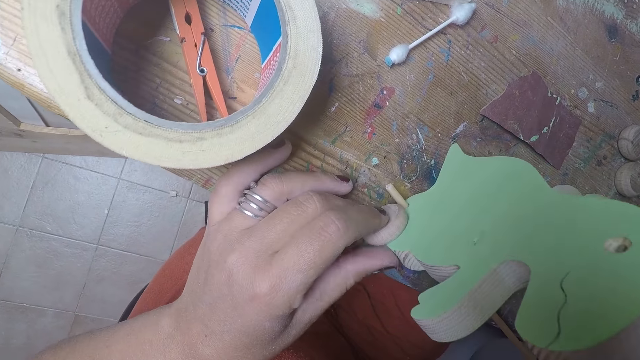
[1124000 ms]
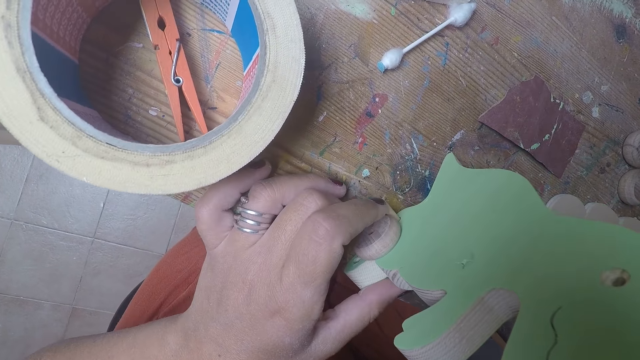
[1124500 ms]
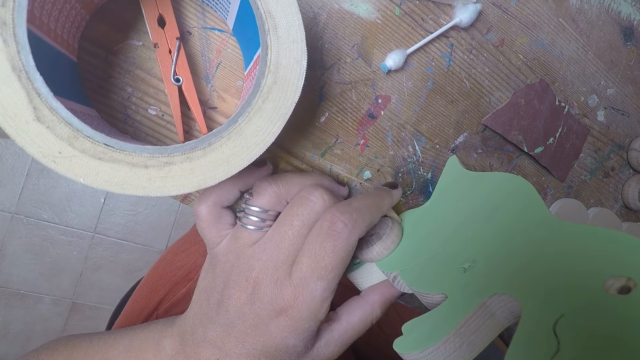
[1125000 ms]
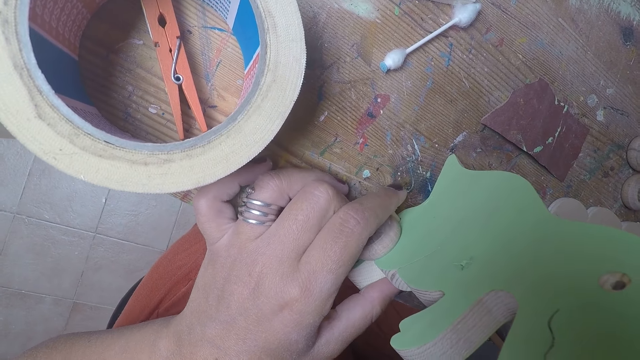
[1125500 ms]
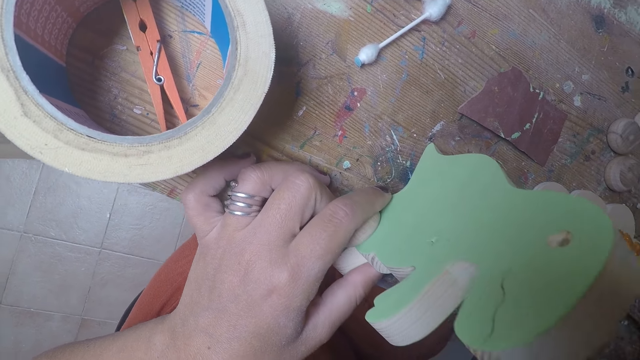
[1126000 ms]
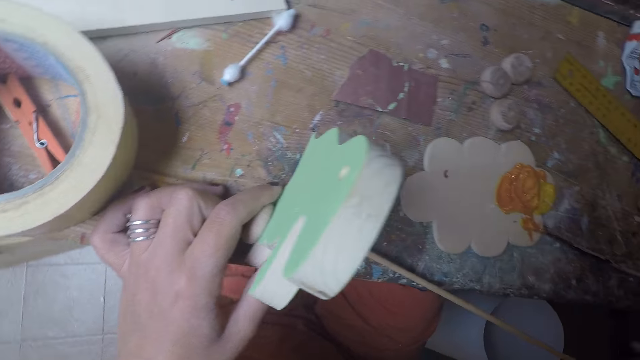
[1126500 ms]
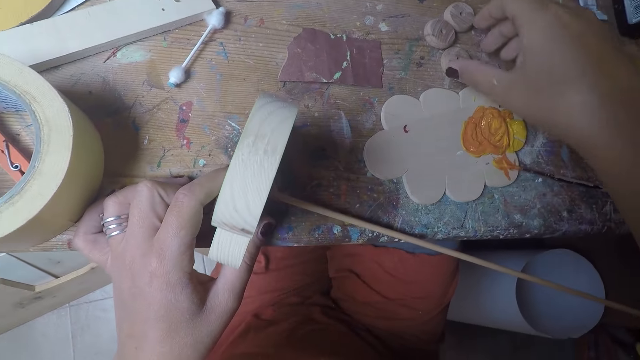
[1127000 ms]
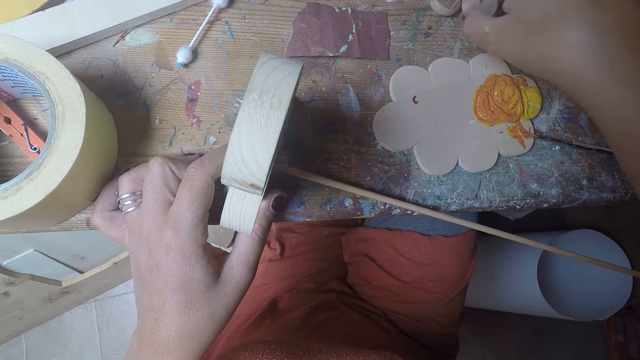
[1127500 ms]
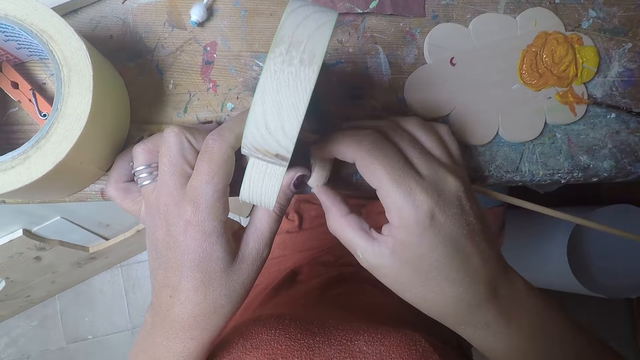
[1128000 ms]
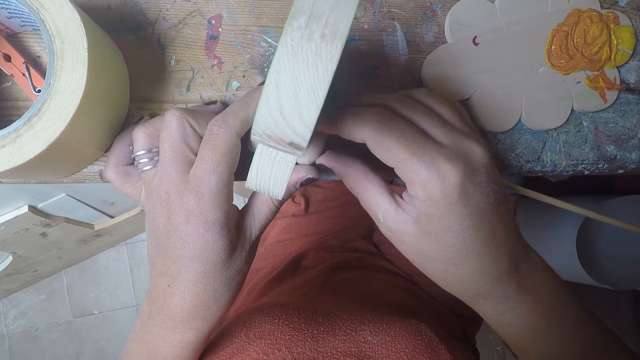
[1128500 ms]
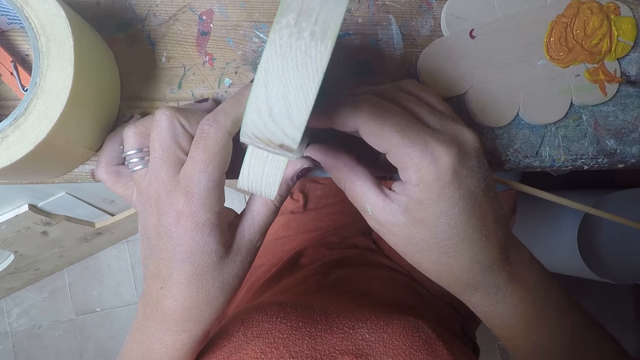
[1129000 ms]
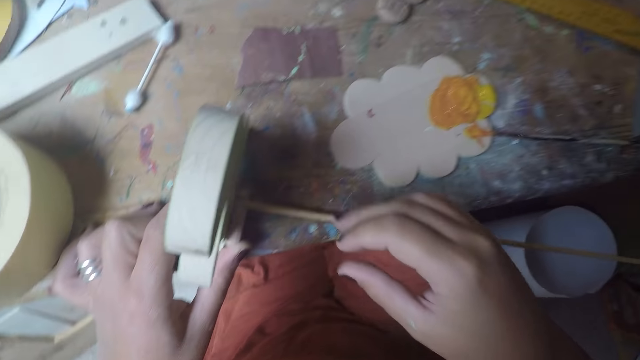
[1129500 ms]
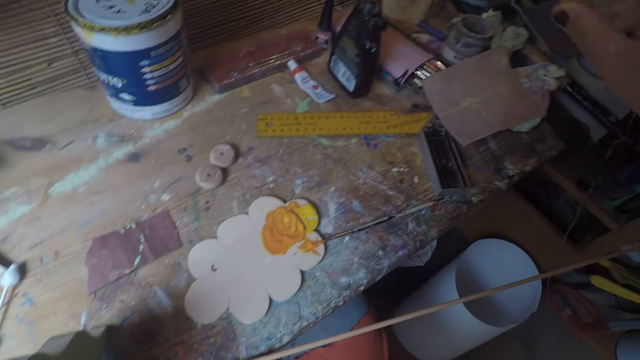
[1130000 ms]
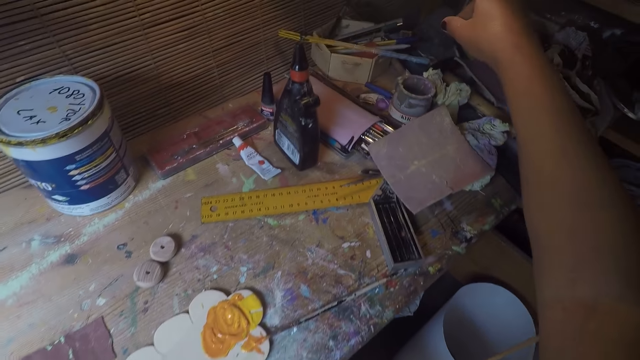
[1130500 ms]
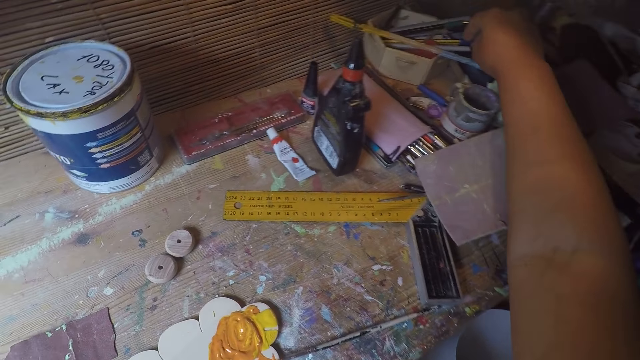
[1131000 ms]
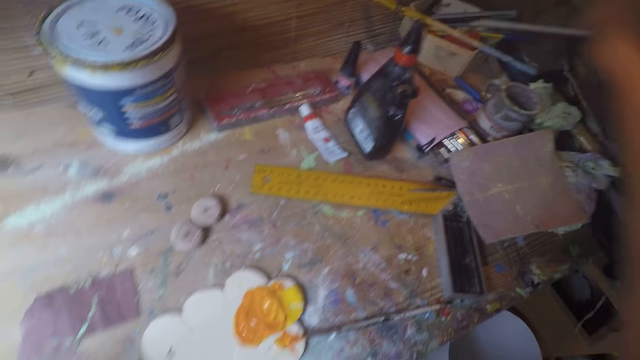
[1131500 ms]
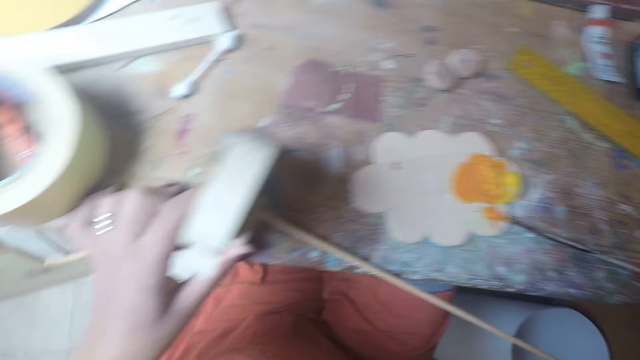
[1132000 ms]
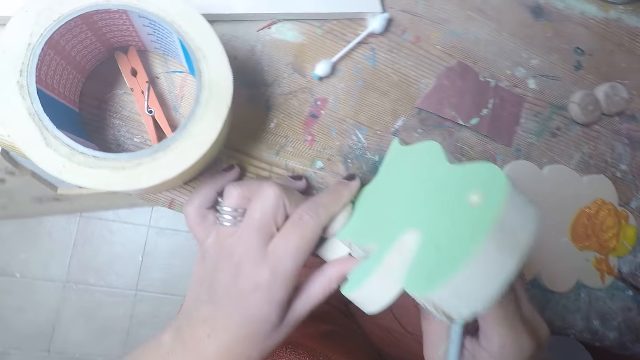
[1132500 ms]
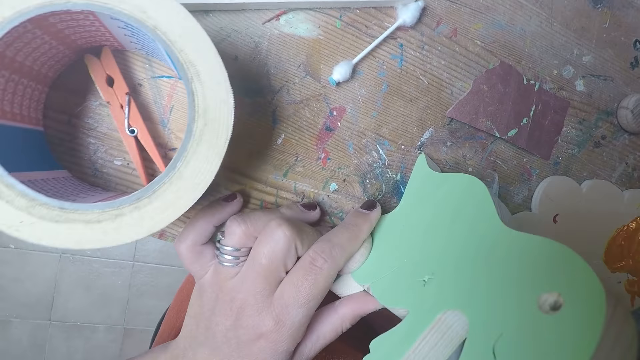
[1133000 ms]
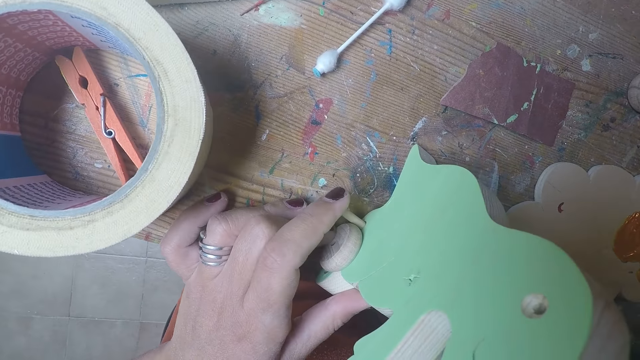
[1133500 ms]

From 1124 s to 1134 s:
The camera wearer picks a round wood on the table with her right hand. She places the round wood in her right hand on the wooden dinosaur on the table. She picks a pencil in a box on the table with her right hand.

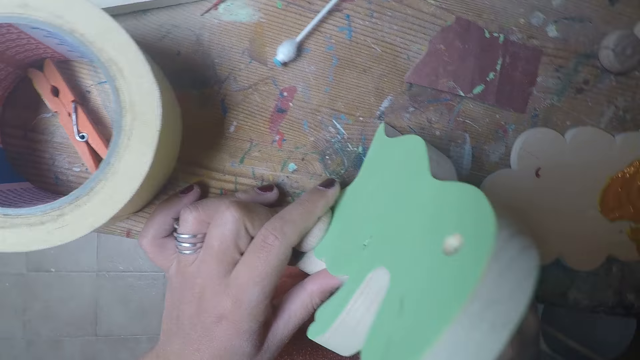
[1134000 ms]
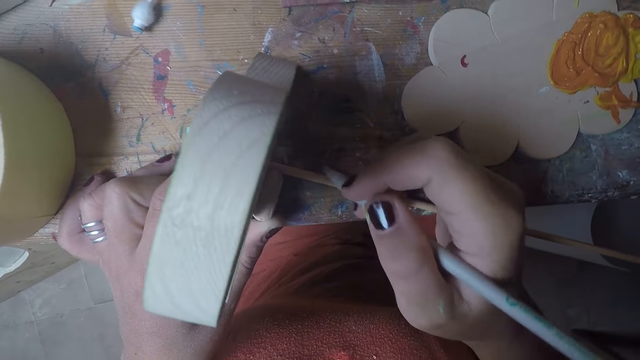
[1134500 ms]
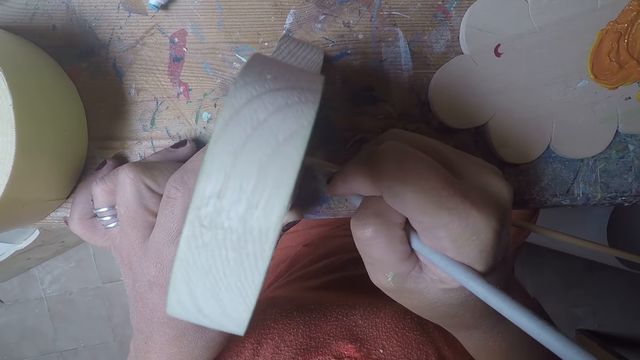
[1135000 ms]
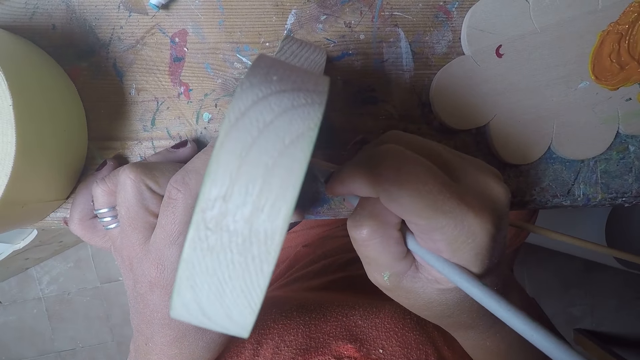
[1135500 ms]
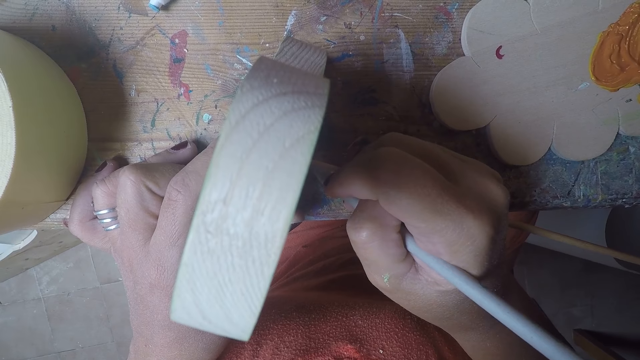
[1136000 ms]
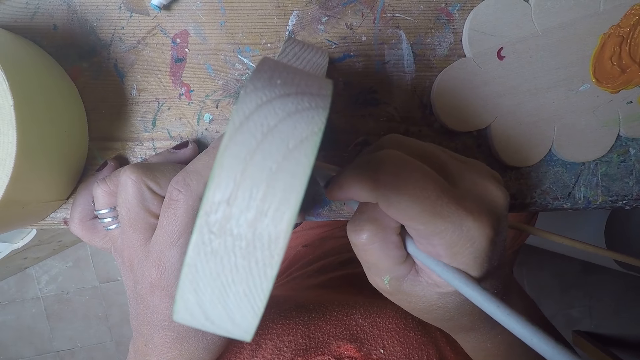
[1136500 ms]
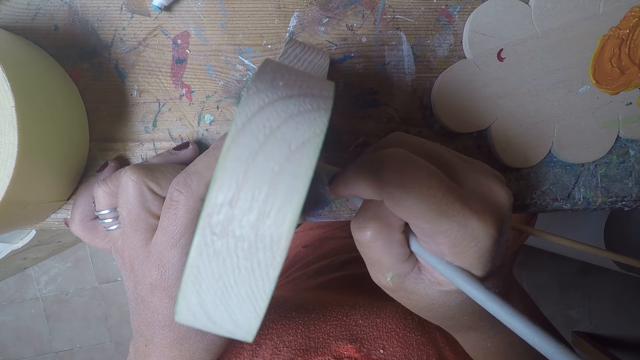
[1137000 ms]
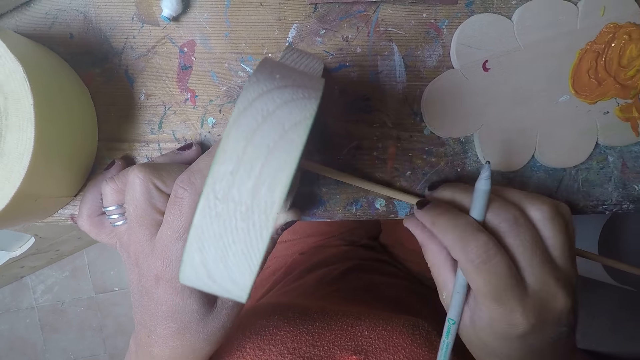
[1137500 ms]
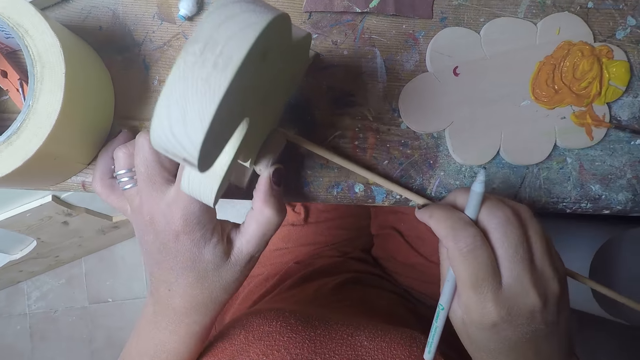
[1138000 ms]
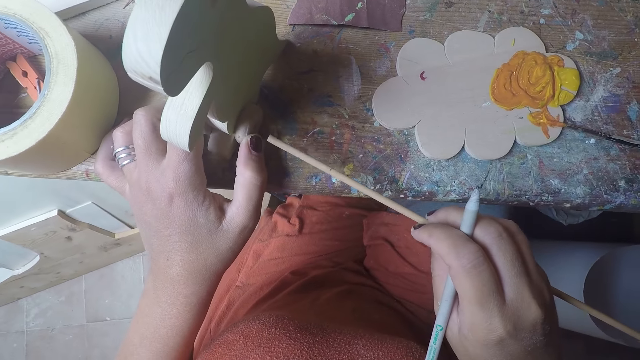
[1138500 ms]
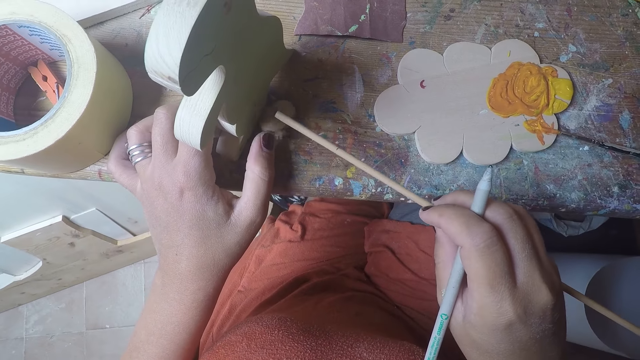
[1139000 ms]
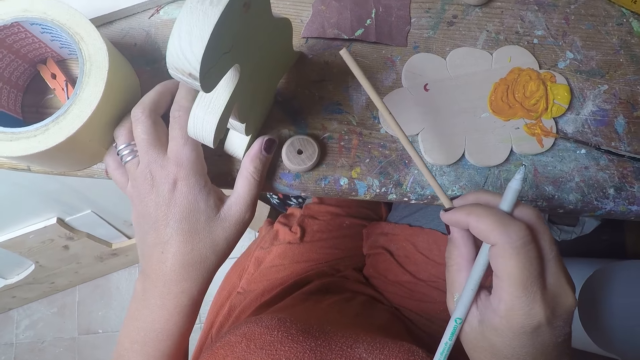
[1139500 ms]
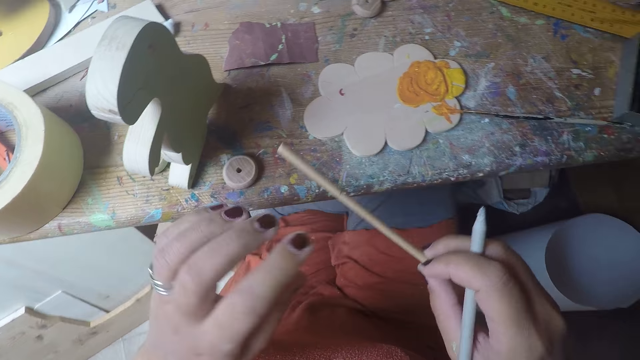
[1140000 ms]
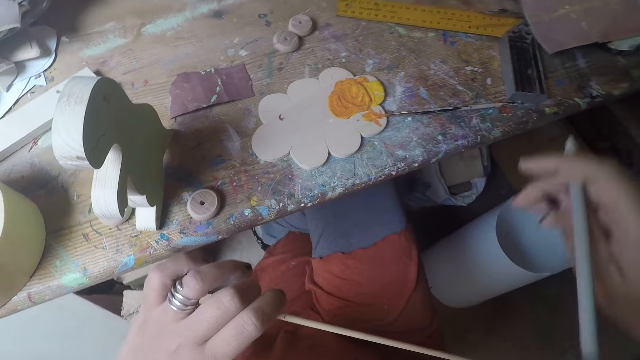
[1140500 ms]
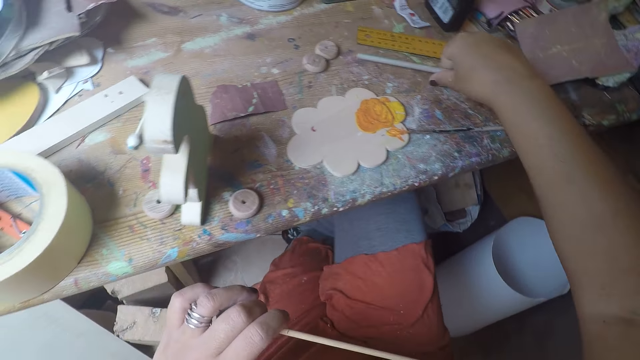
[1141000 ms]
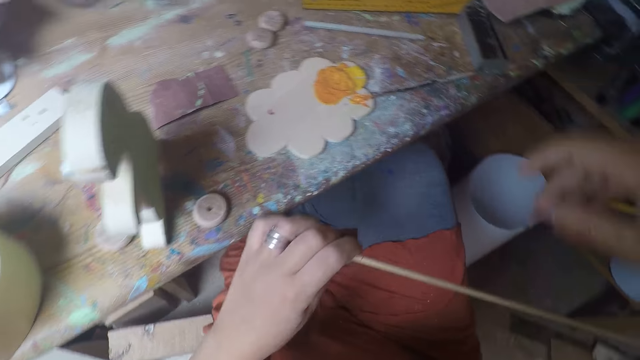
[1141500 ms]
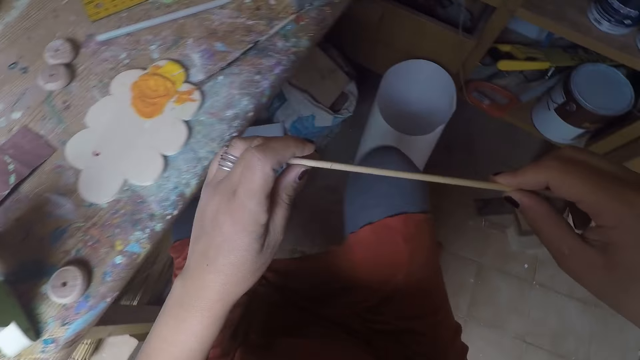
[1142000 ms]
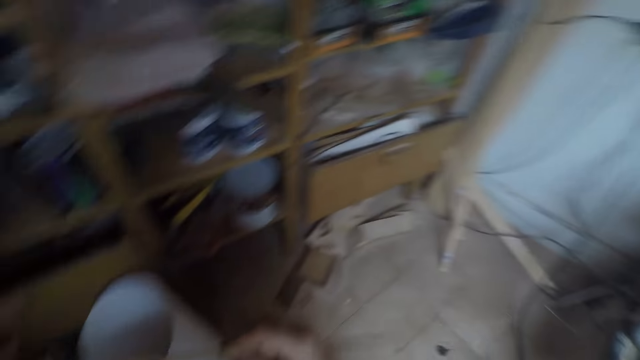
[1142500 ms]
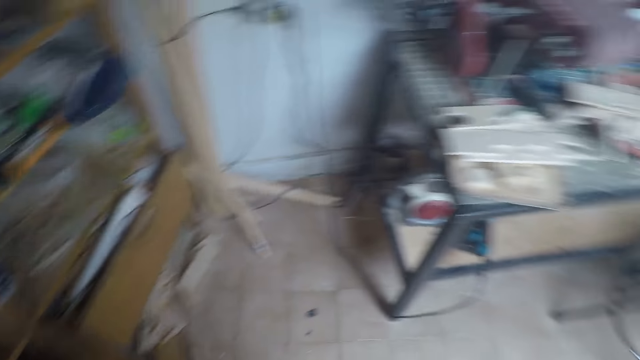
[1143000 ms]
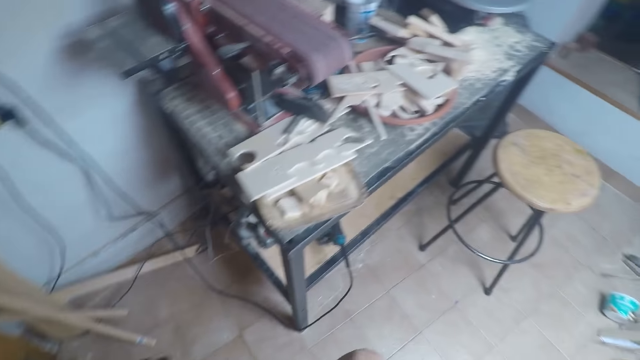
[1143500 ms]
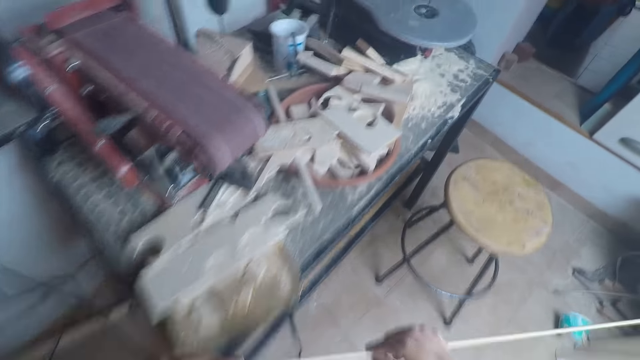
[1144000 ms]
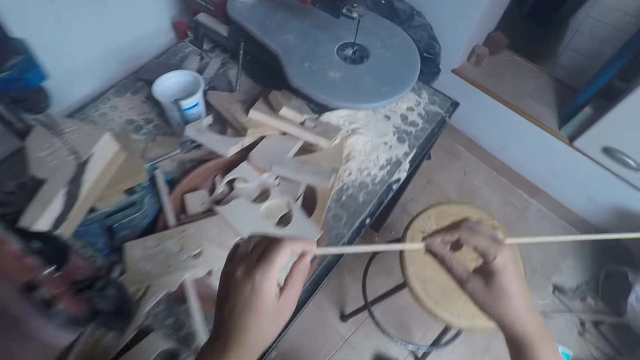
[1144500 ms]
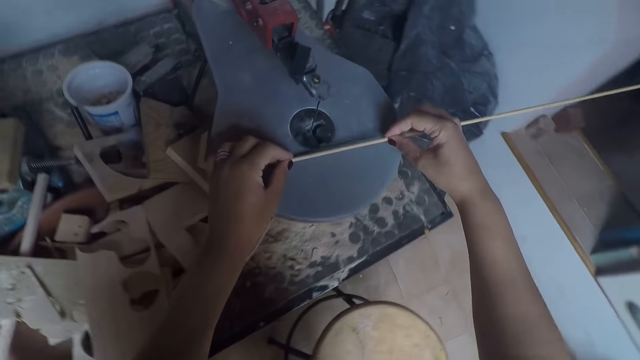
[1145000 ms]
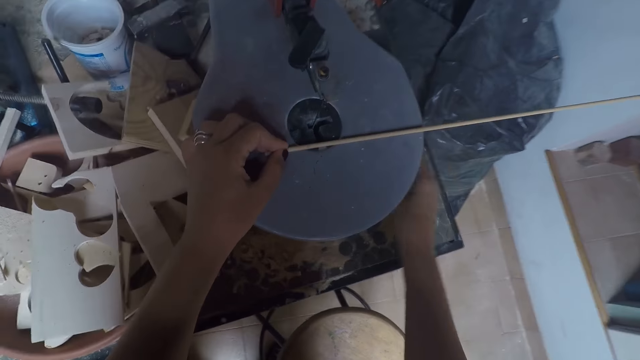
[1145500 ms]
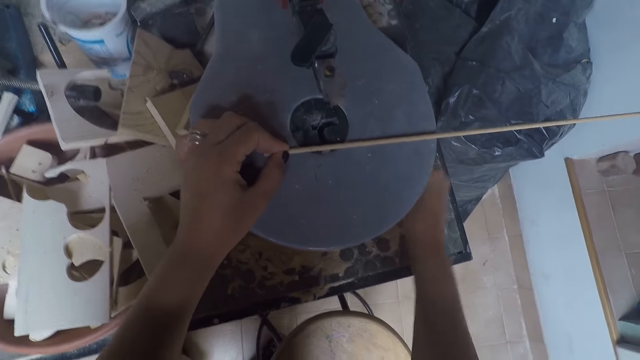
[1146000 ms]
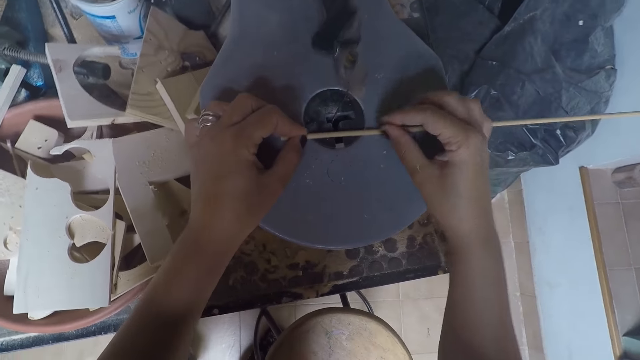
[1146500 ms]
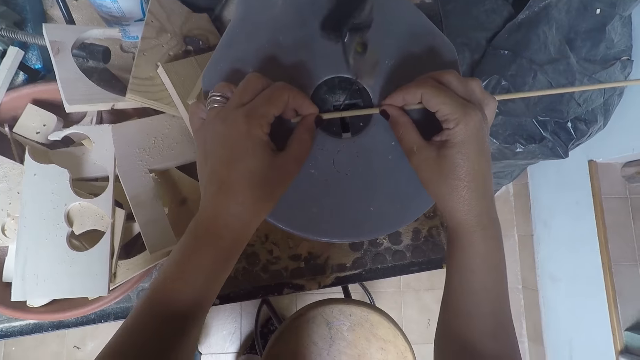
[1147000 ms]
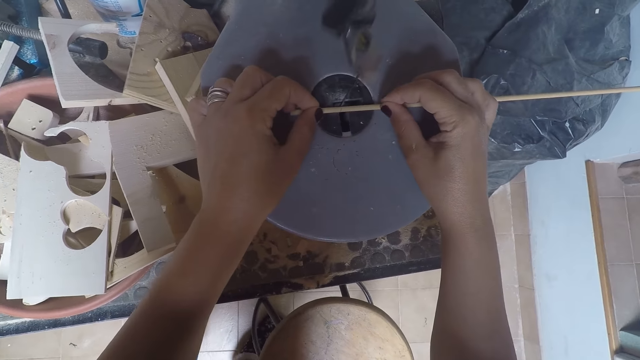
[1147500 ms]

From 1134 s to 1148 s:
The camera wearer gives a mark on the stick in the hole of the wooden dinosaur with the pencil in her right hand. She removes the stick from the hole of the wooden dinosaur with her right hand. She inserts a rod in a wood craft. She takes the stick in her right hand with her left hand. She drops the pencil in her right hand on the table. She holds the stick with both hands. She walks in a workshop towards a band saw. She places the stick in both hands on the band saw table. She cuts the rod on the band saw. She puts on the band saw with her right hand. She holds the stick on the band saw table with both hands.
